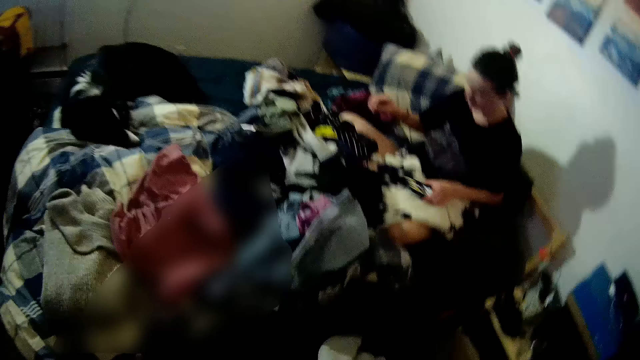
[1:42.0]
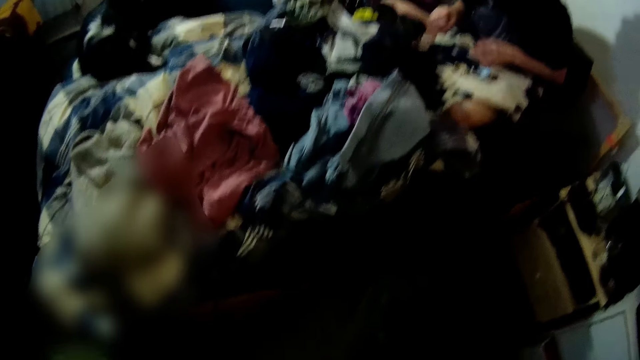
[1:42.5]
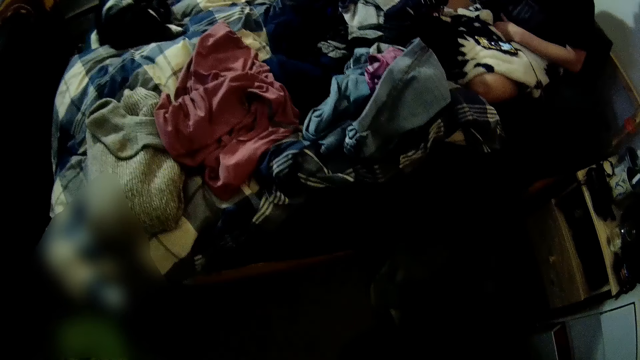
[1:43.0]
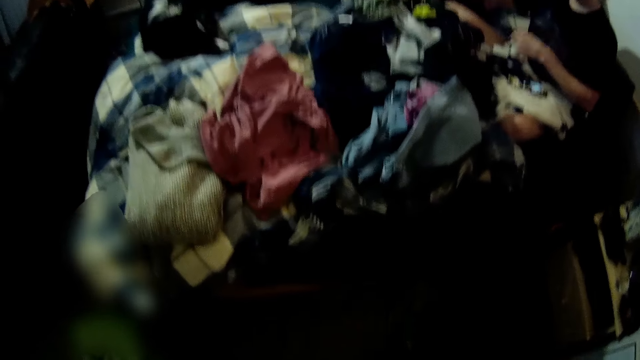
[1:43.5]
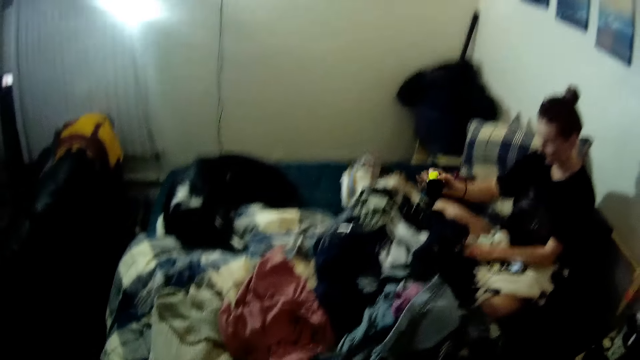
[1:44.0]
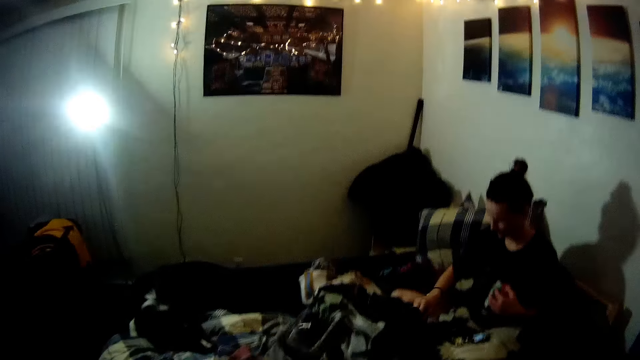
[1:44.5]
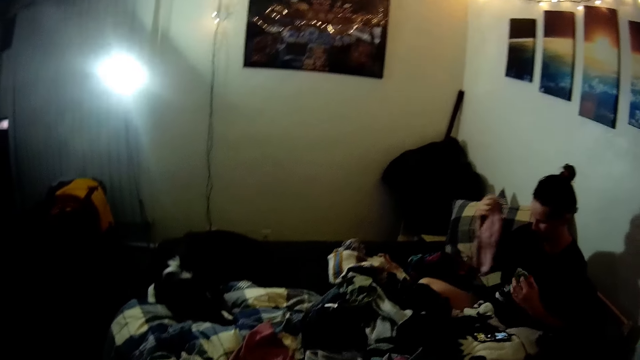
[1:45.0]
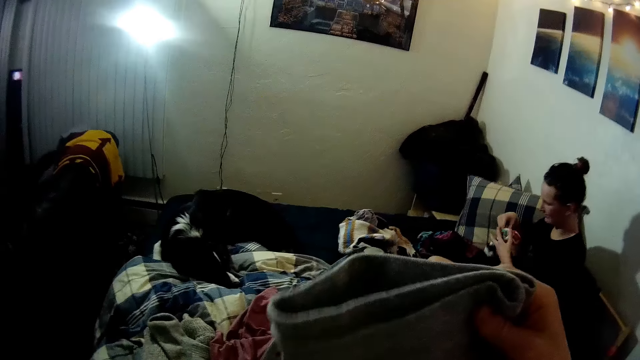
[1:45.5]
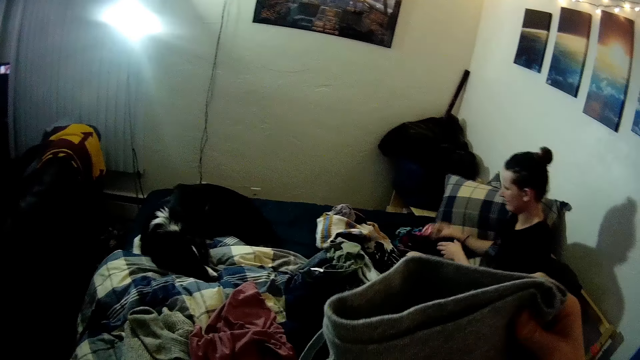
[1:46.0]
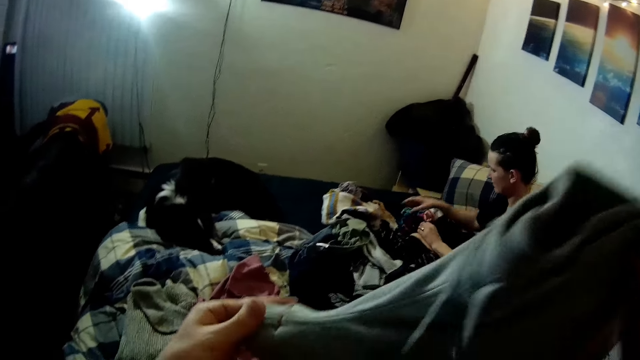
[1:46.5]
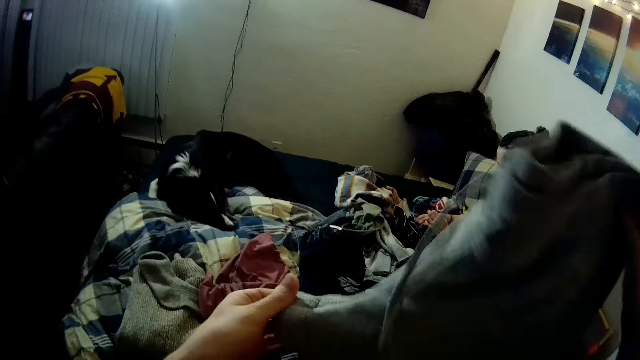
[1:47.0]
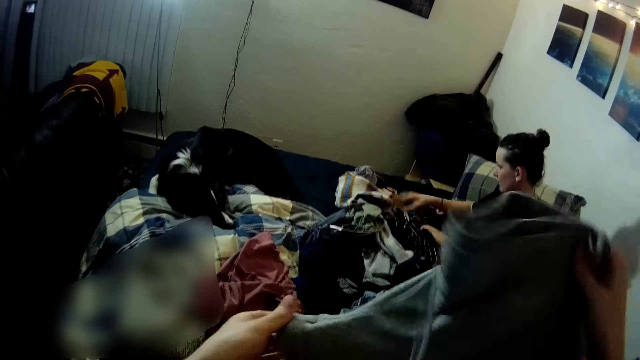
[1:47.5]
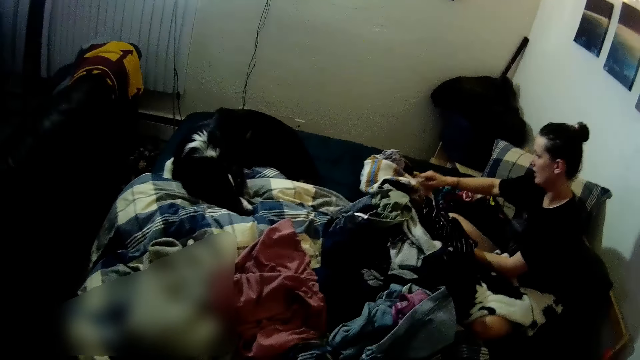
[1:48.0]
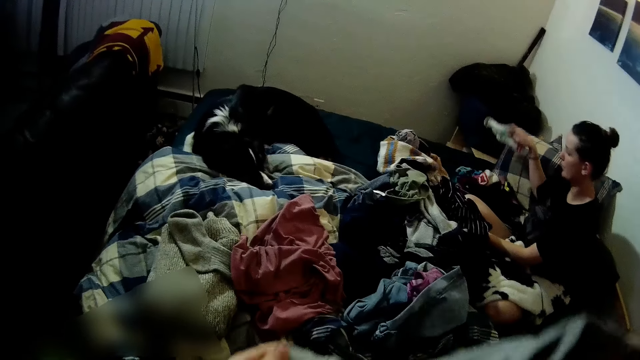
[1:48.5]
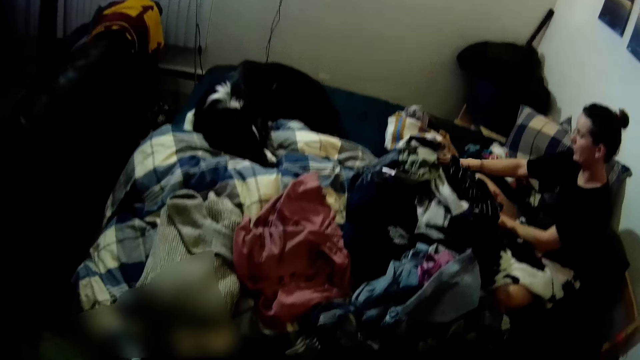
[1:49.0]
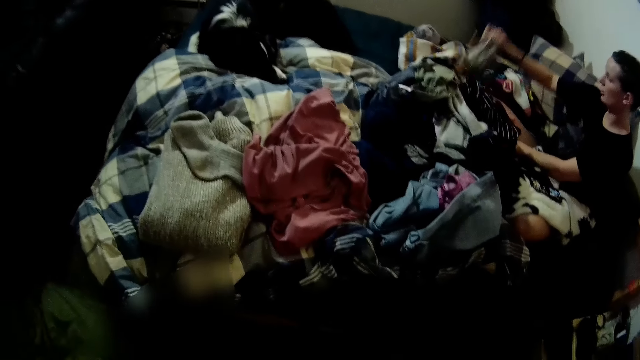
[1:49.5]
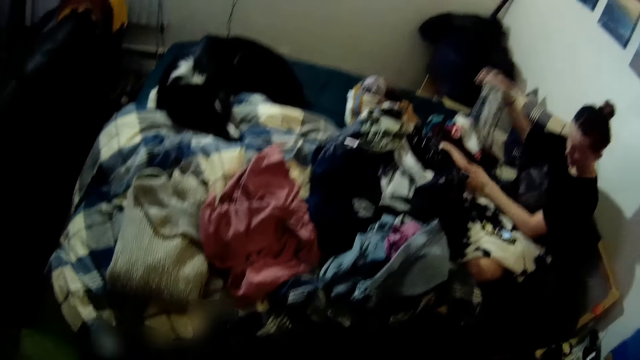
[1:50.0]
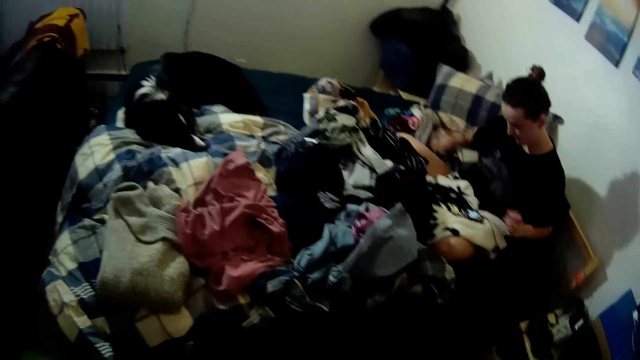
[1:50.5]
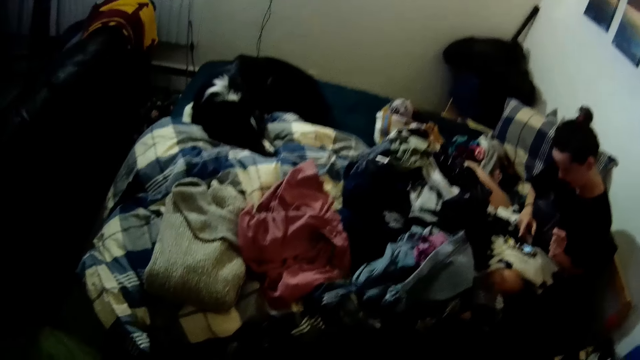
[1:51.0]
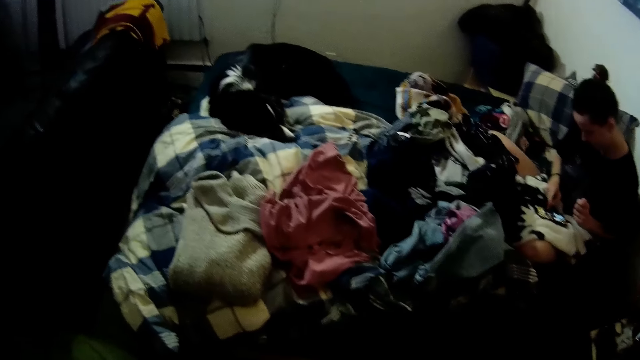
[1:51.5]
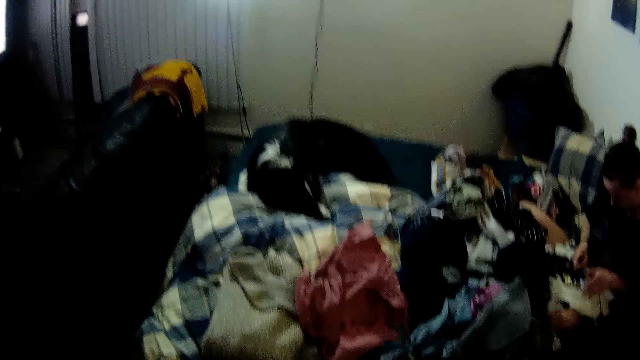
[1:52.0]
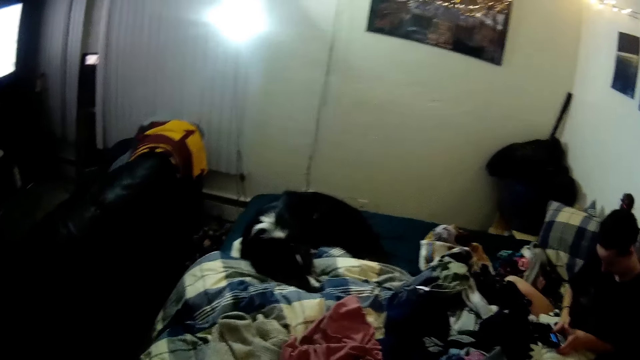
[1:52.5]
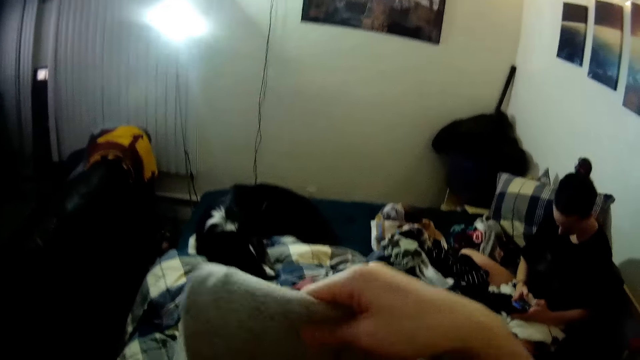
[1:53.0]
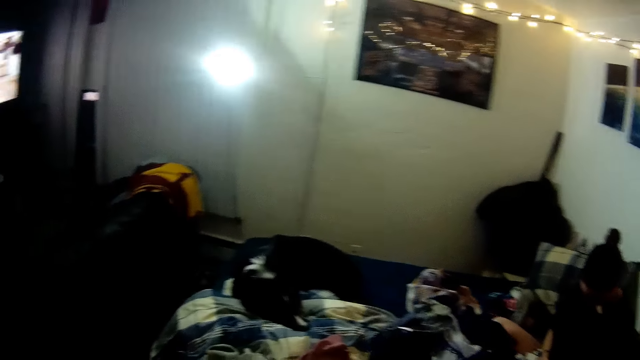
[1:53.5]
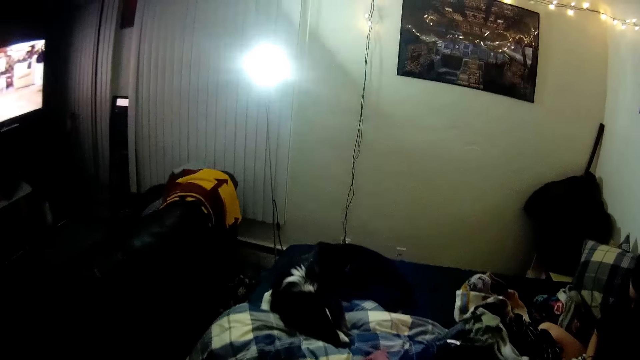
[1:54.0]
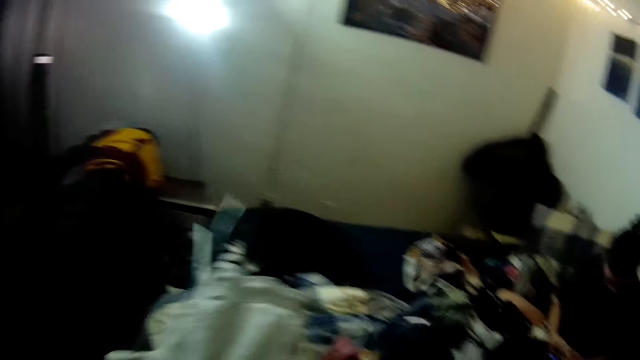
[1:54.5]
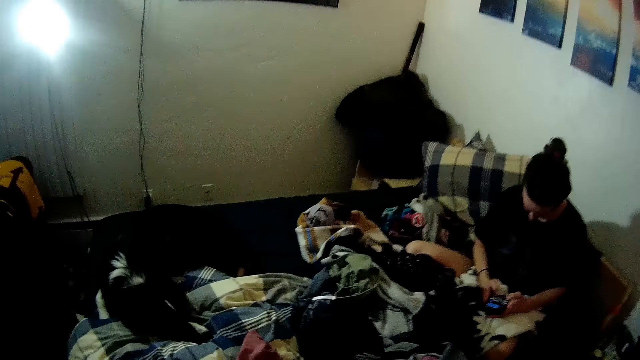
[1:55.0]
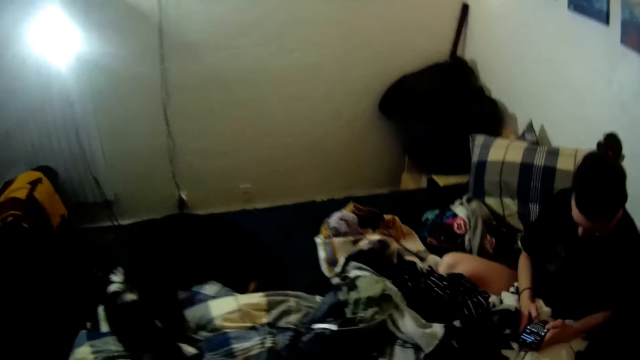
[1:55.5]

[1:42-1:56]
A lady picks her phone. The lady picks some clothes. The camera wearer folds a cloth. The lady puts the clothes aside. The lady operates the phone.

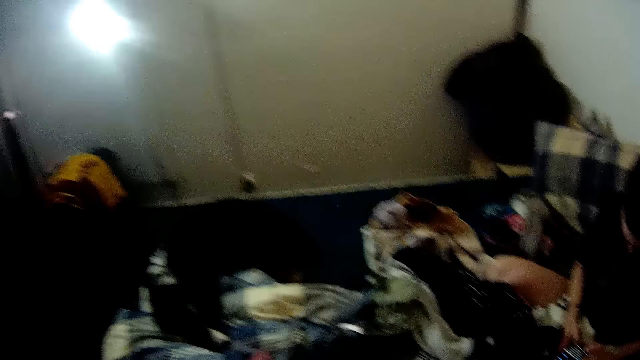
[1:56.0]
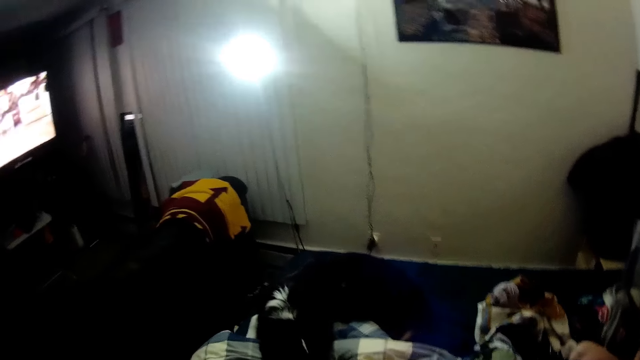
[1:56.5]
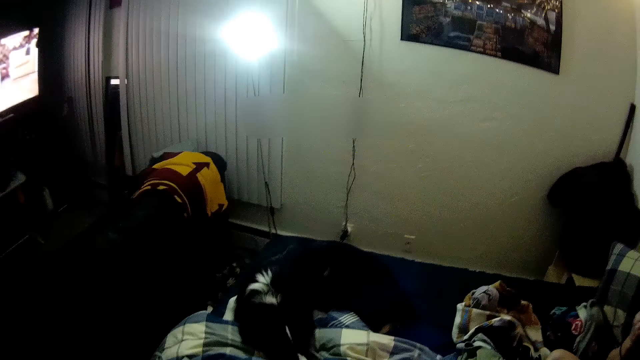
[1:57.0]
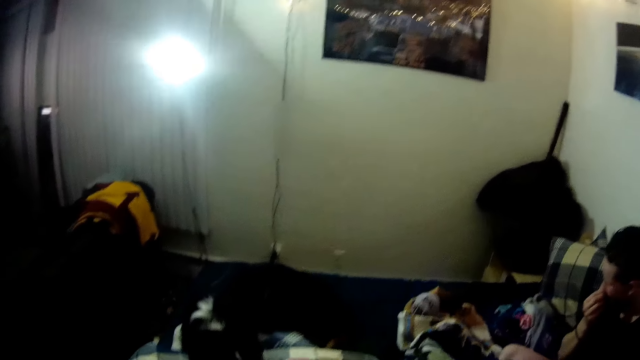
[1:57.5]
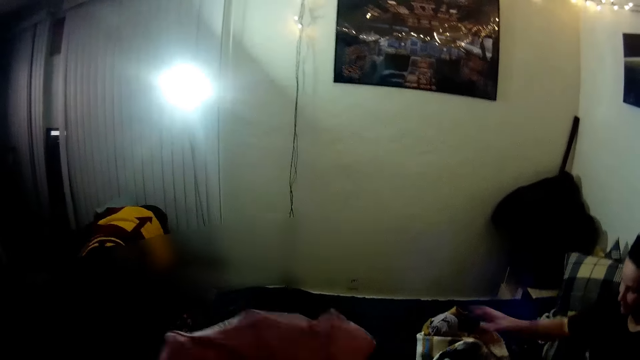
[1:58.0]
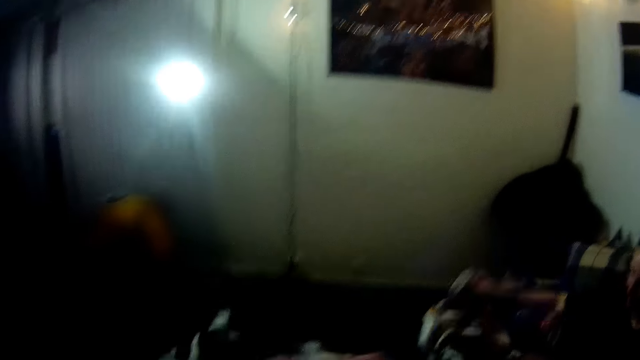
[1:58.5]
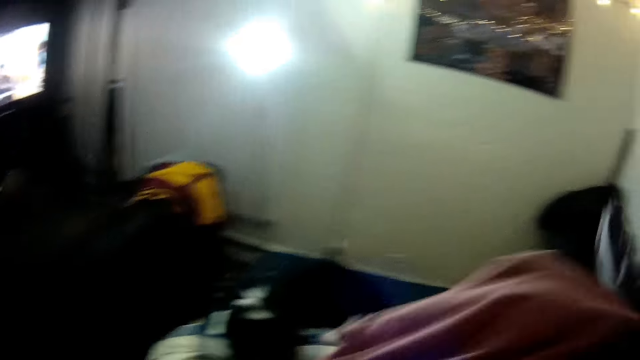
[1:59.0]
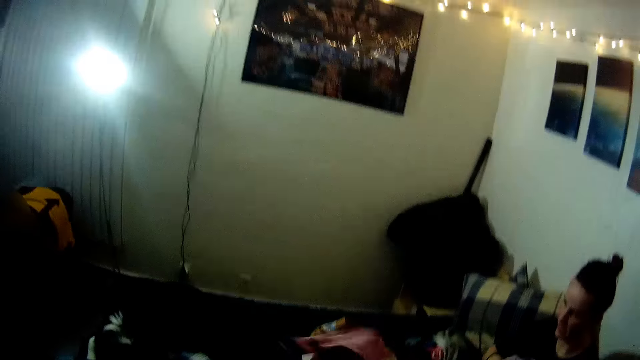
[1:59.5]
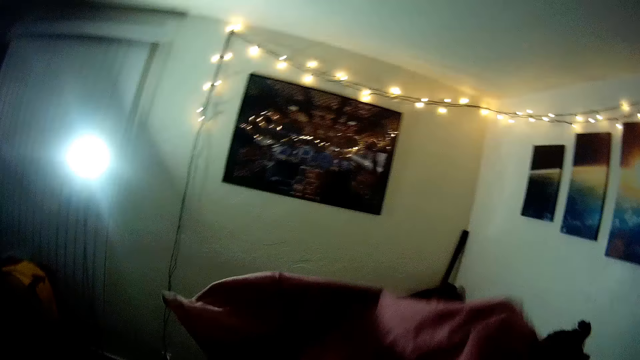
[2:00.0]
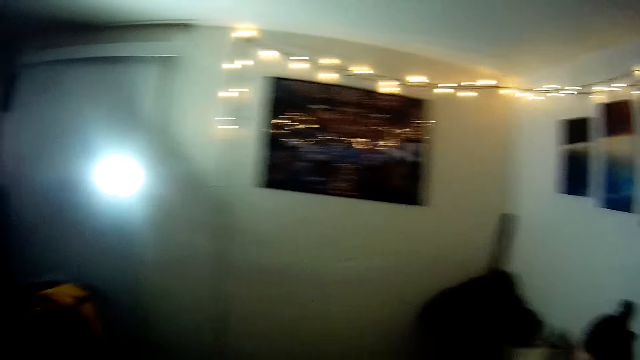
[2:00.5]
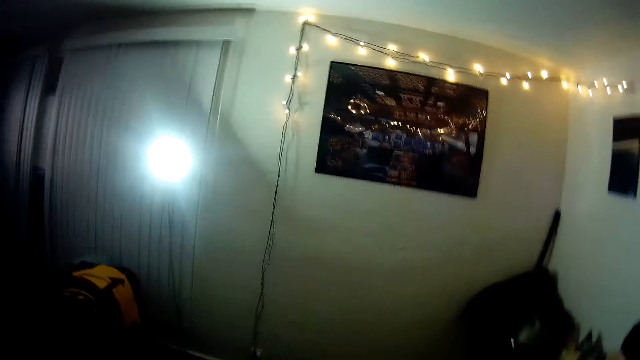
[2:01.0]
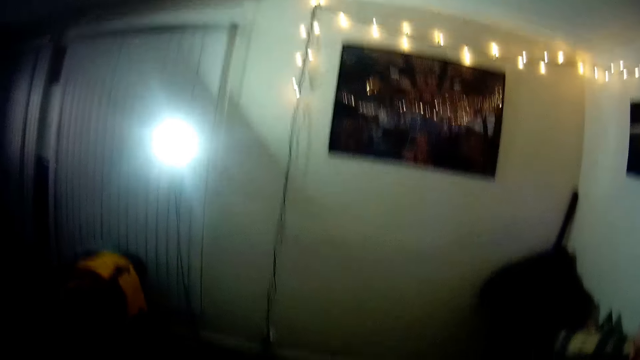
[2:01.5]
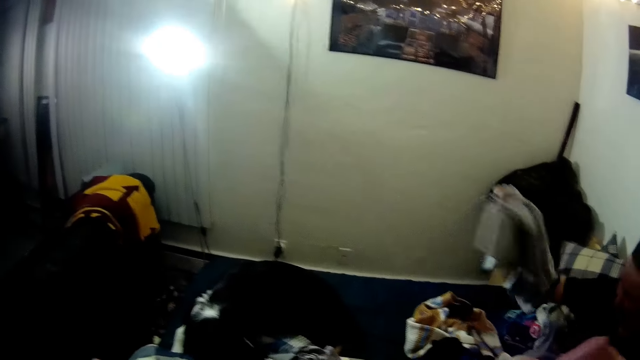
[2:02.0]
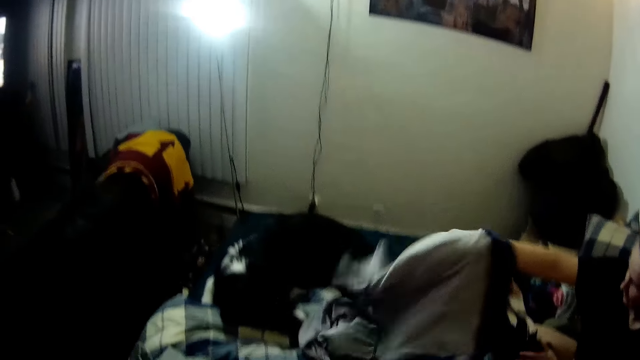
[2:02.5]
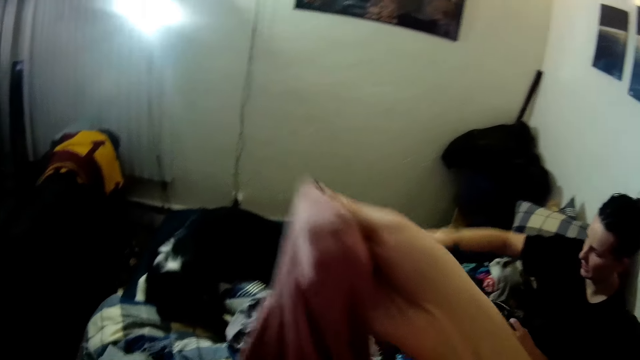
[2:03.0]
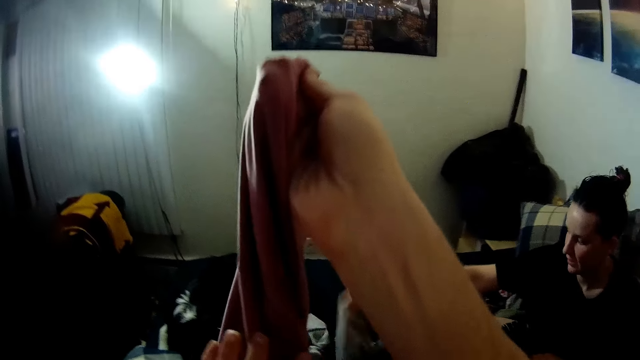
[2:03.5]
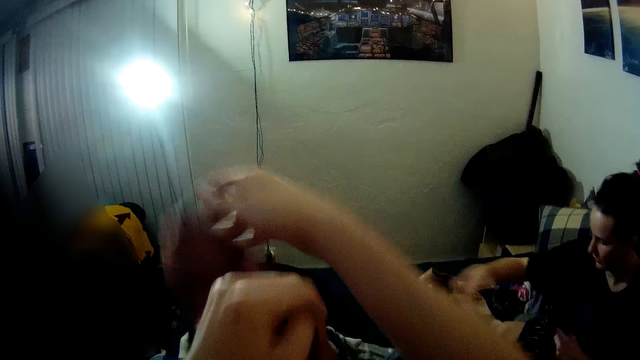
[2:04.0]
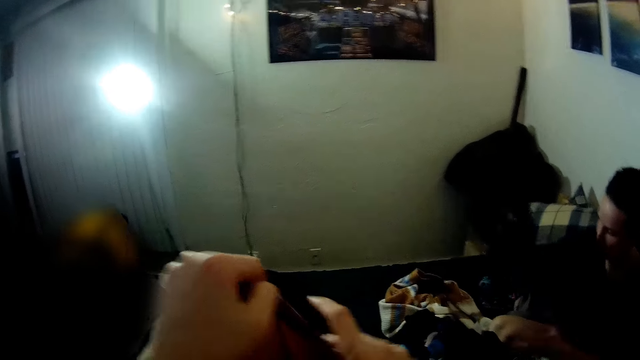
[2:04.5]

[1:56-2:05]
The camera wearer folds a cloth. A lady picks a cloth. The lady throws the clothes aside. The lady puts the cloth on the bed. The camera wearer folds the clothes.
